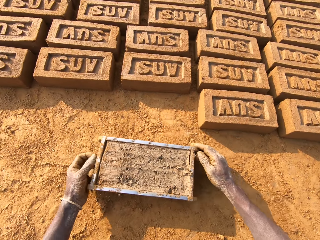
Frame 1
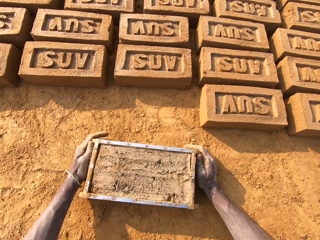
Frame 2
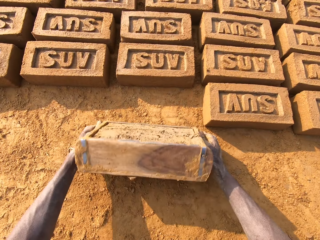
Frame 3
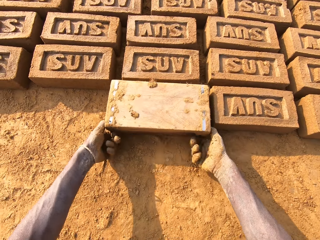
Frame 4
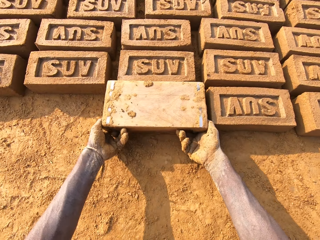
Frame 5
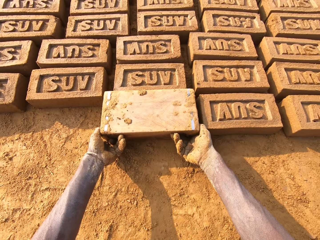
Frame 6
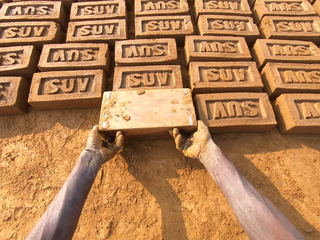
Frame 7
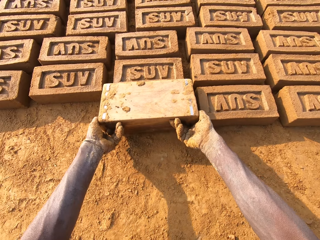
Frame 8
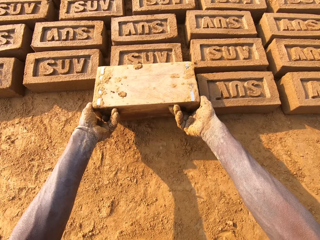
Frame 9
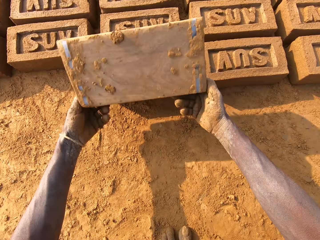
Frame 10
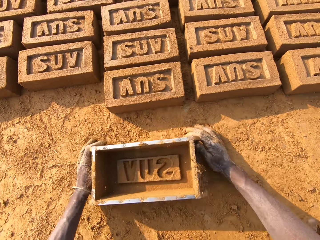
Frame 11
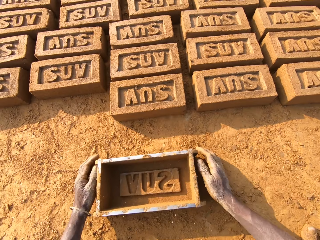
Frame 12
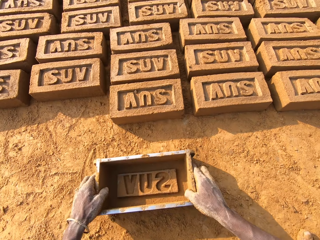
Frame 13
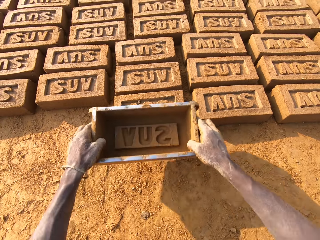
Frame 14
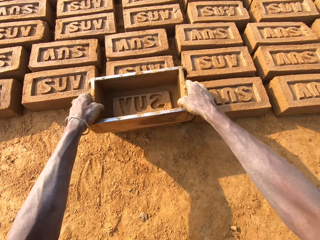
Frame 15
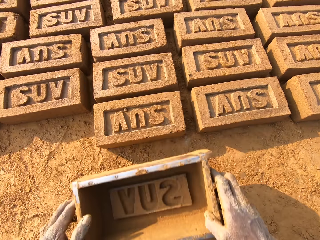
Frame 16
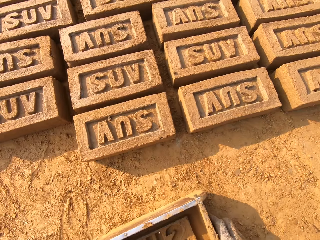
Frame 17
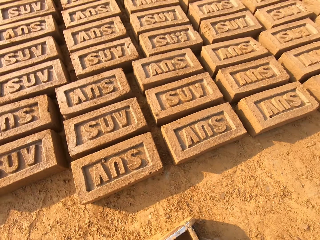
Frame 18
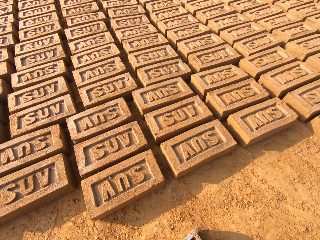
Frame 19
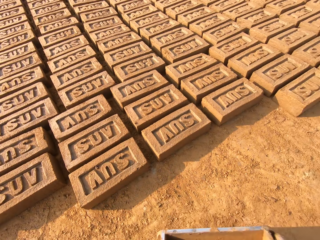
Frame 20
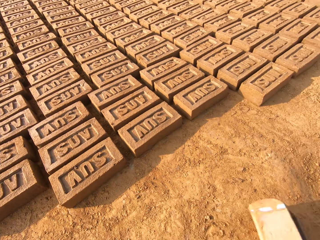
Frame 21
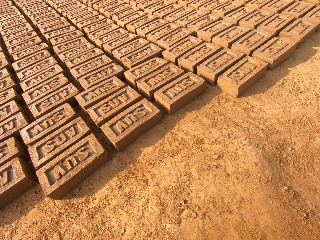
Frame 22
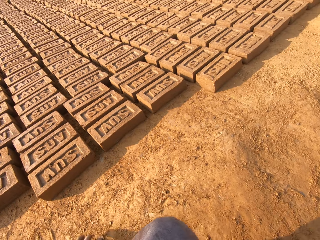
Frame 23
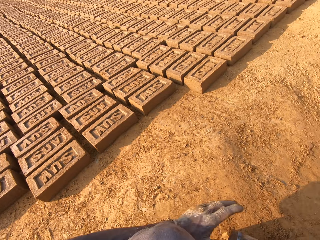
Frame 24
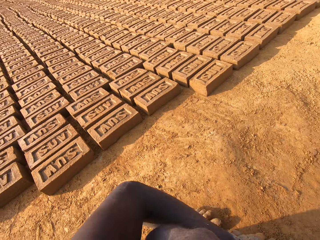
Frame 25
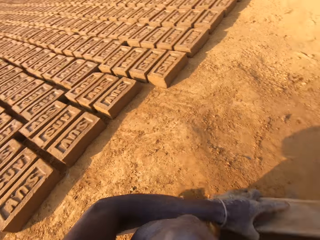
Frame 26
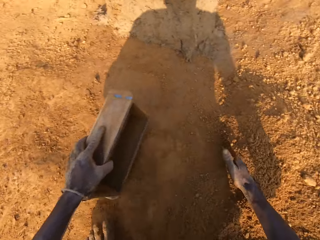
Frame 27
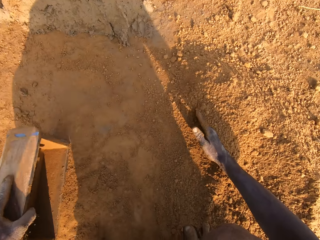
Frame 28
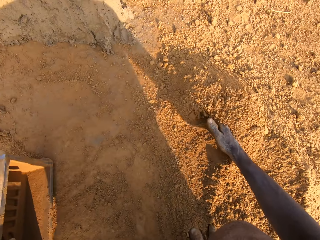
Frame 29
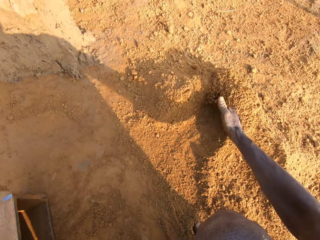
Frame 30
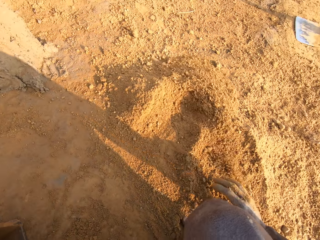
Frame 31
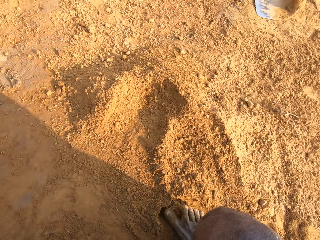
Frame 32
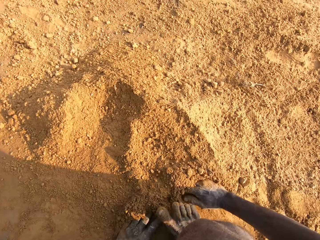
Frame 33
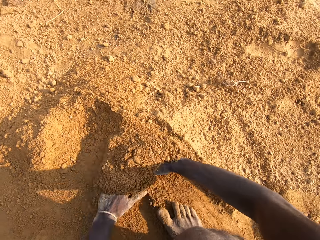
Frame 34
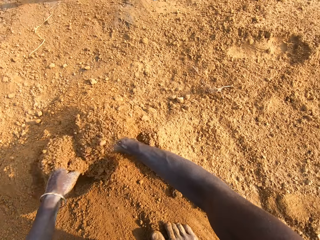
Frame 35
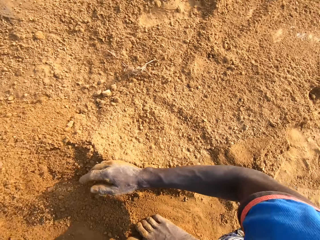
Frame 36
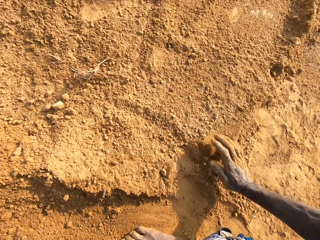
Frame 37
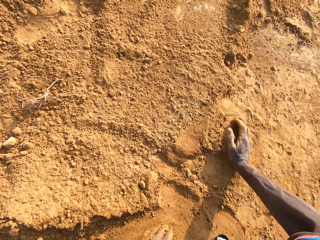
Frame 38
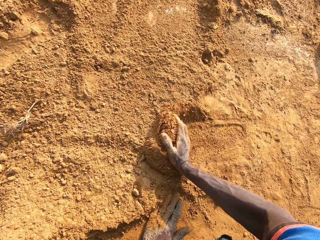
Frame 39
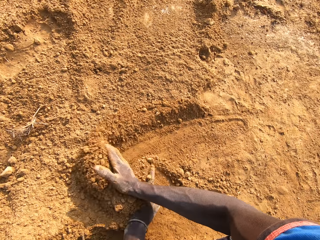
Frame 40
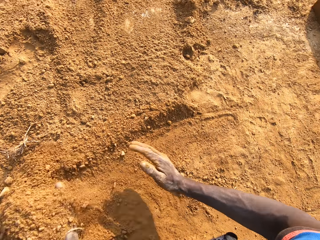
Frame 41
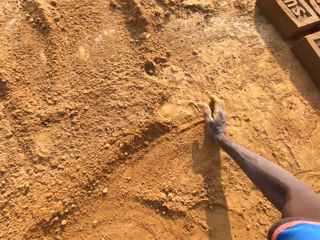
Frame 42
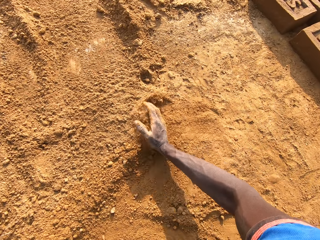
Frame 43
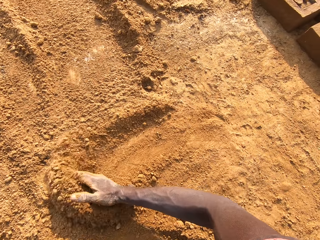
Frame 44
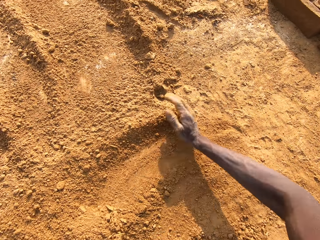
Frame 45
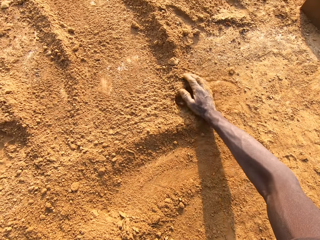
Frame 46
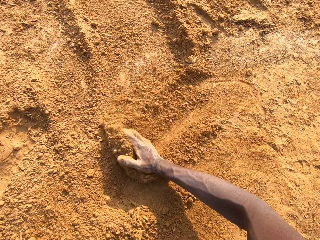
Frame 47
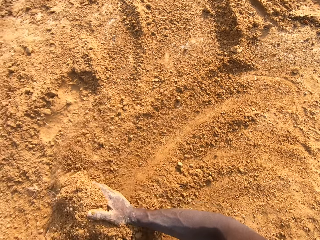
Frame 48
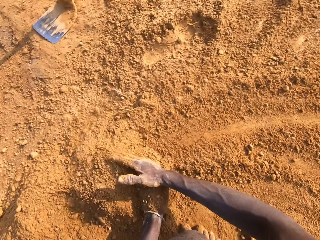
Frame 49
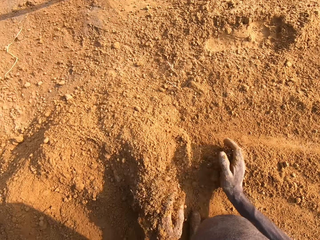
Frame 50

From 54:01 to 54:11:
The camera wearer puts down the brick mold. He flips the brick mold upside down. He lays the brick. He removes the brick mold from the brick. He puts down the brick mold. He taps the brick with the brick mold in his hands. He moves to the sandy area. He gathers soil together. He puts down the brick mold. He clears sand on the ground with his hands.

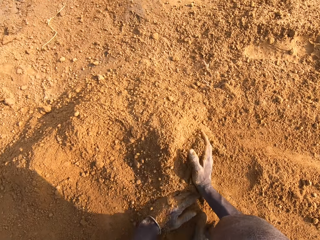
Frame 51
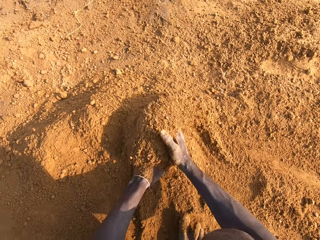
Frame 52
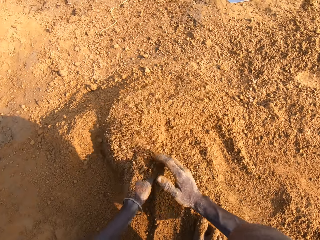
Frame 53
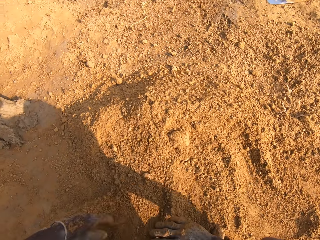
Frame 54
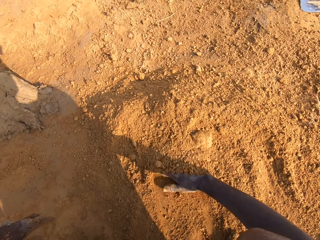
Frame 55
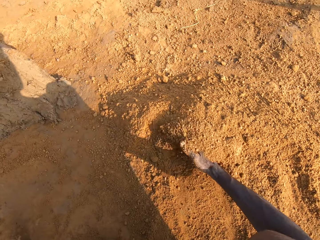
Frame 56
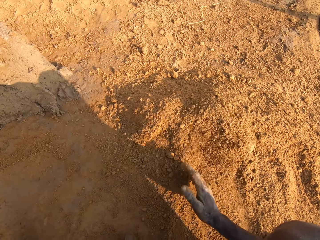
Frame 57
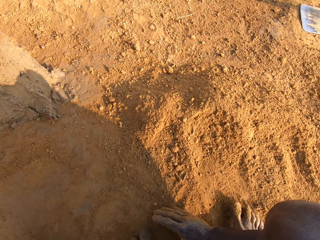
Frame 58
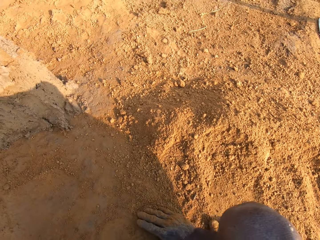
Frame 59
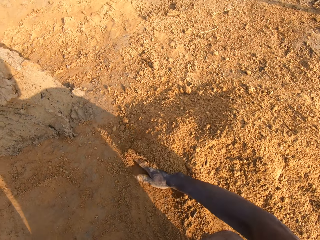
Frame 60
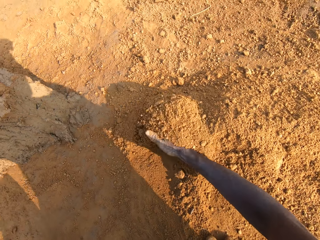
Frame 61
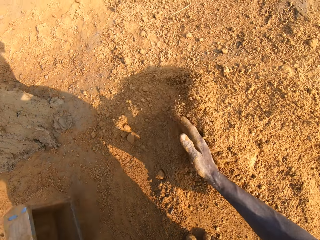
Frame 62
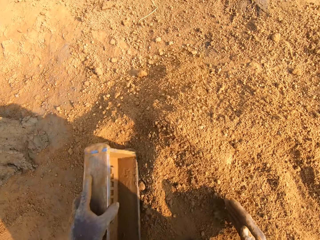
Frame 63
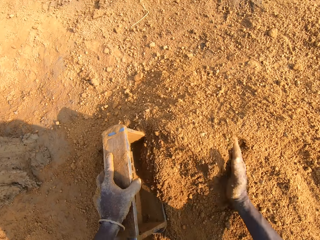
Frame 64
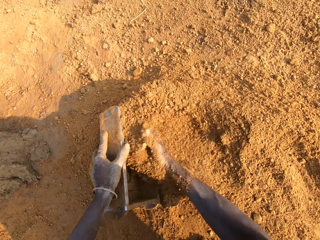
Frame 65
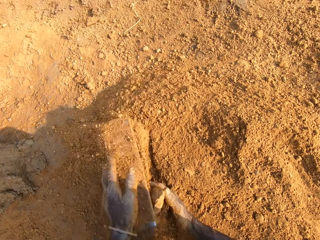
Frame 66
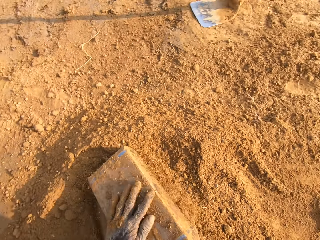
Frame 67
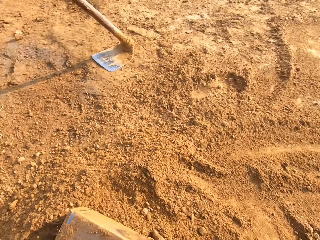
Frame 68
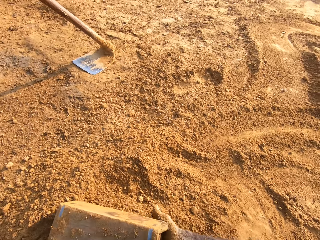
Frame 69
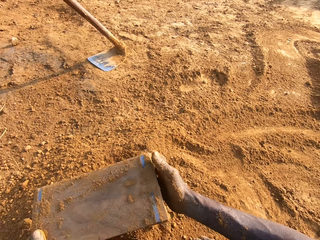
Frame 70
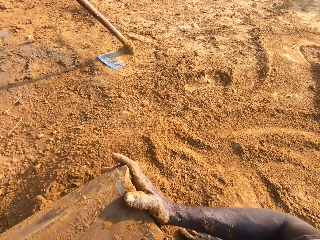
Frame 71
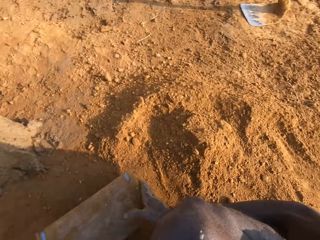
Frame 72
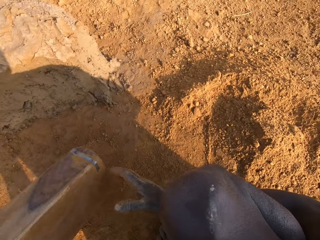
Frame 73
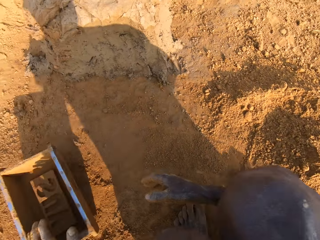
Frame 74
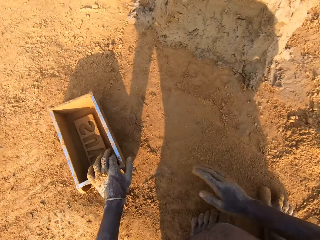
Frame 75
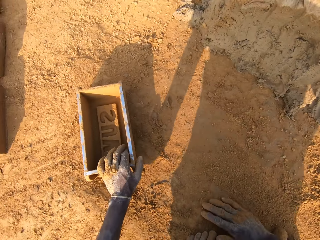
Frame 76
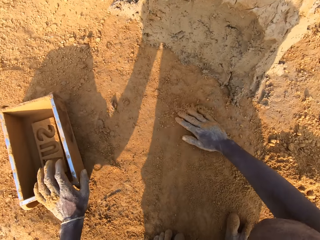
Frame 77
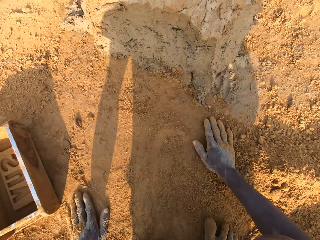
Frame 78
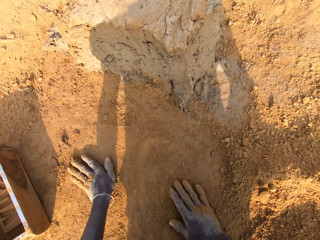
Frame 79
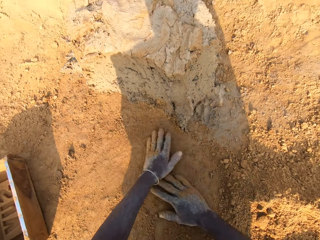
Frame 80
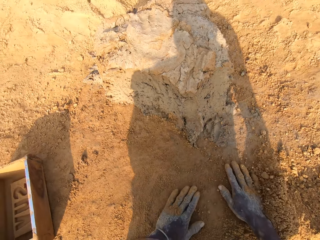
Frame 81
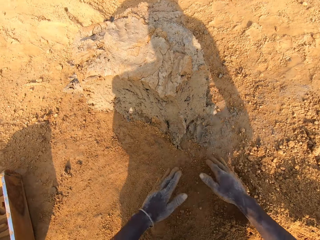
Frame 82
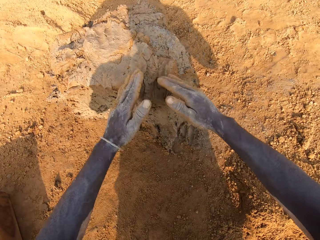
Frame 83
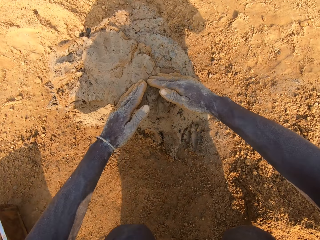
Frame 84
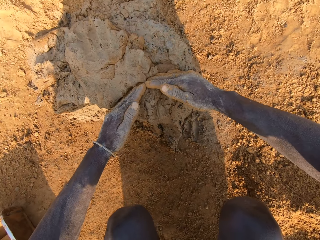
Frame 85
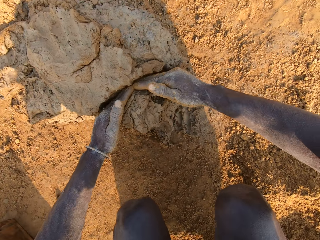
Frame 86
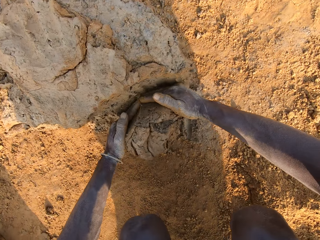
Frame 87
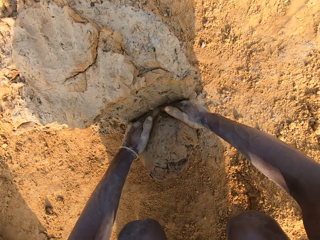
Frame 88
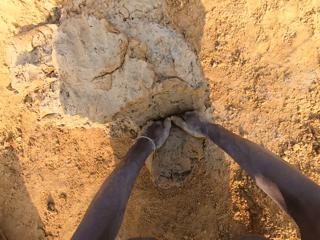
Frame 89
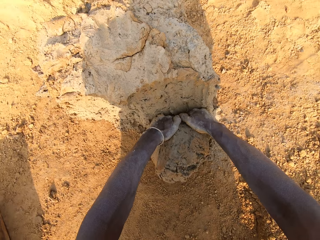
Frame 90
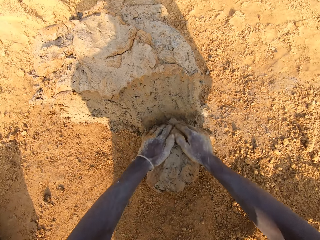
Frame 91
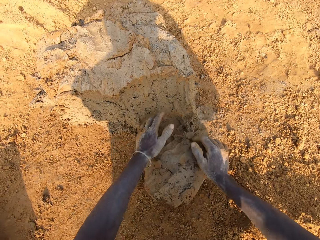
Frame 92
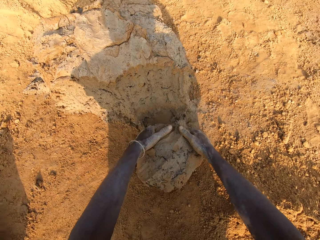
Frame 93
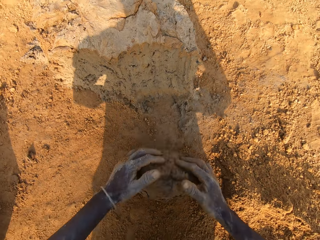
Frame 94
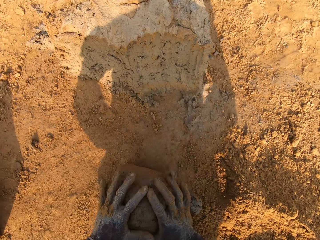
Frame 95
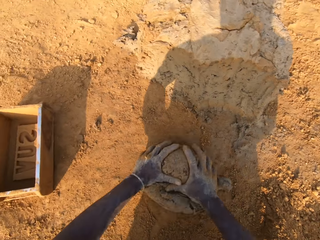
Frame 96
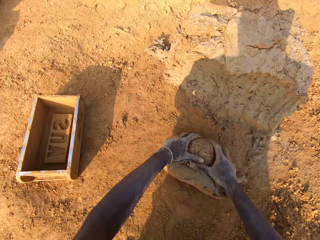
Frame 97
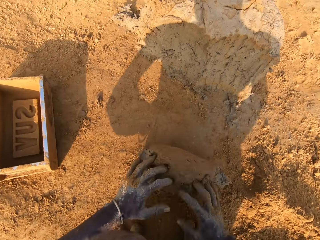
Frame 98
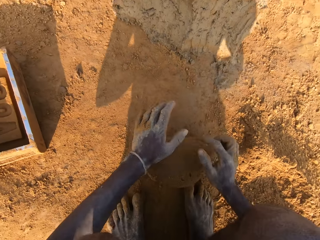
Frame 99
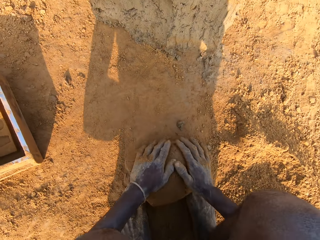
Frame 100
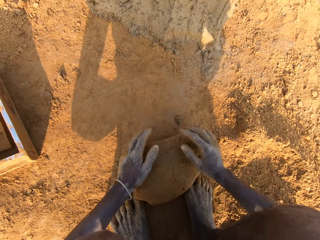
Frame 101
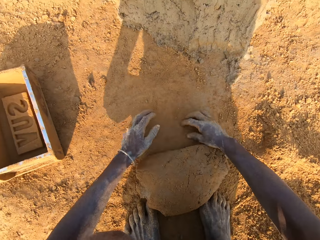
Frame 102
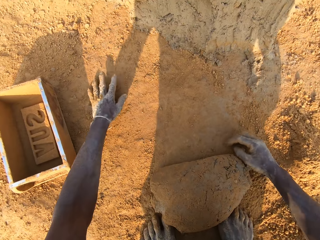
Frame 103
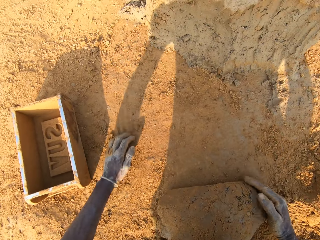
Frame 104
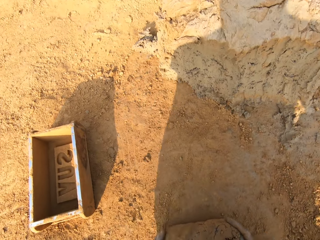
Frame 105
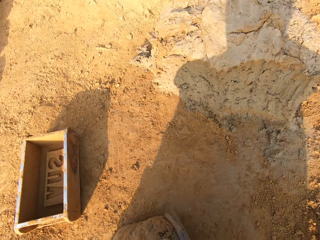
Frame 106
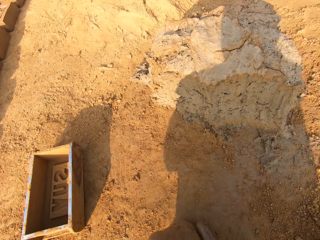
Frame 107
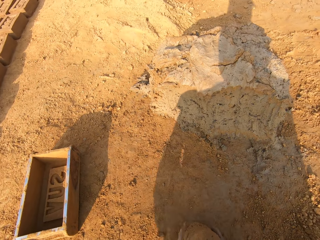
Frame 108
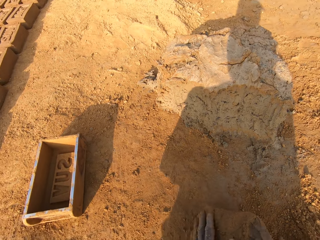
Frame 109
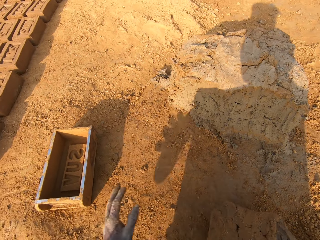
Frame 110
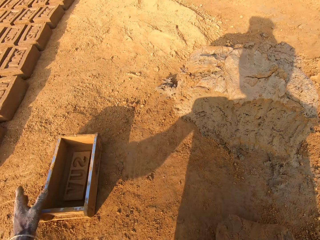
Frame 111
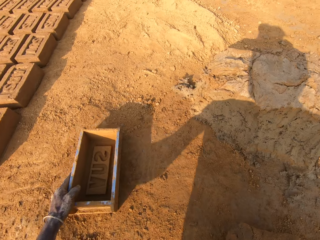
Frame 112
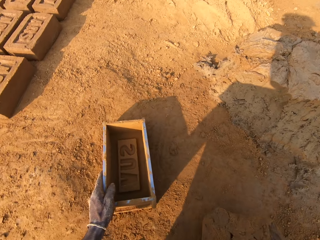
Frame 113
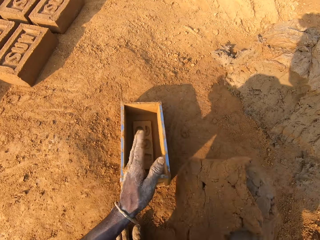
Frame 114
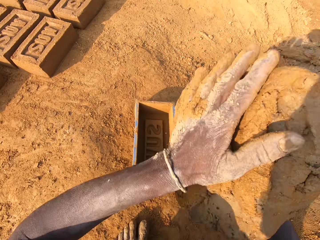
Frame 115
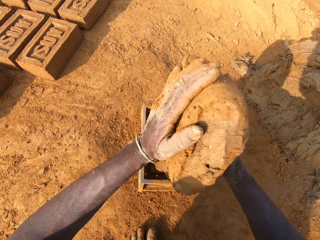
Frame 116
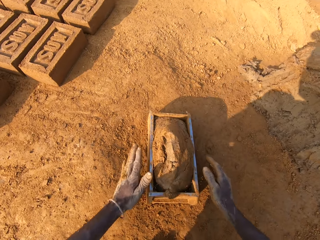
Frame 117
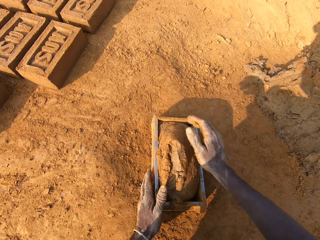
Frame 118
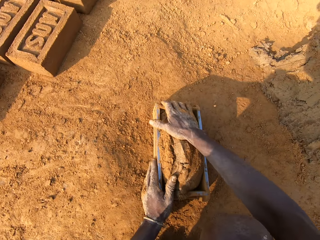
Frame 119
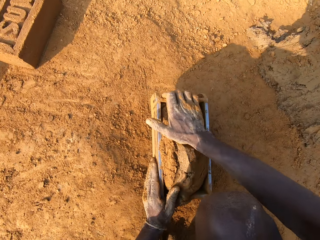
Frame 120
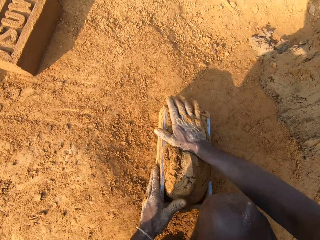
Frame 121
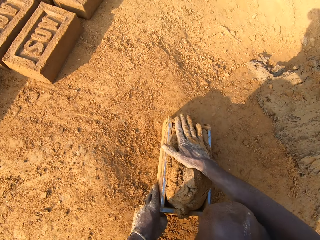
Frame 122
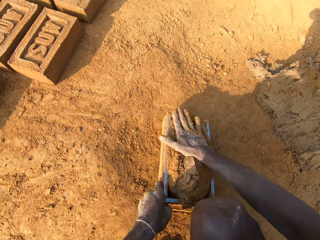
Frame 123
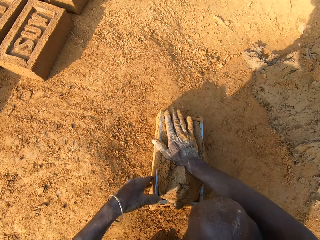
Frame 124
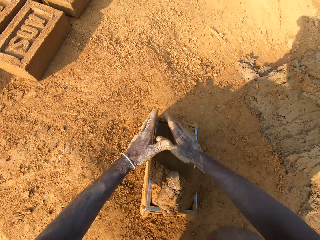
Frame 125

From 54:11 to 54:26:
The camera wearer takes the brick mold. He packs sand into the brick mold. He pours the sand in the brick mold on the ground. He puts the brick mold on the ground. He slides his hands on the ground. He cuts out a portion of mortar from the heap of mortar with his hands. He molds the mortar on the ground with his hands. He adjusts the brick mold with his left hand. He loads the mortar into the brick mold.
